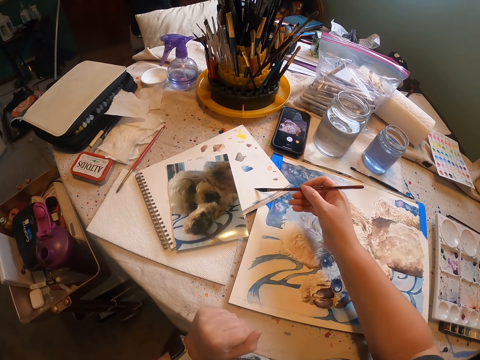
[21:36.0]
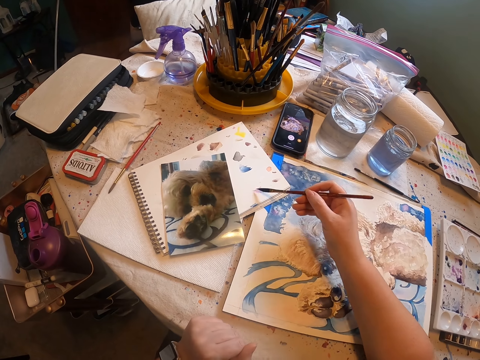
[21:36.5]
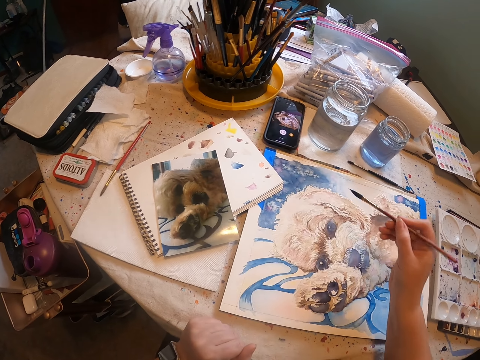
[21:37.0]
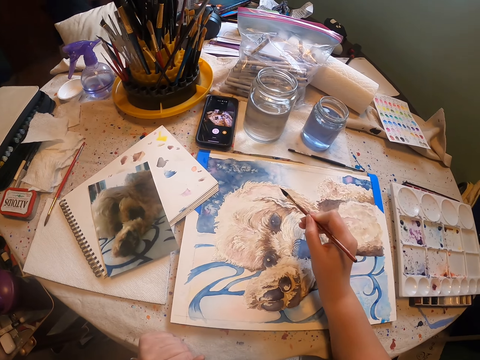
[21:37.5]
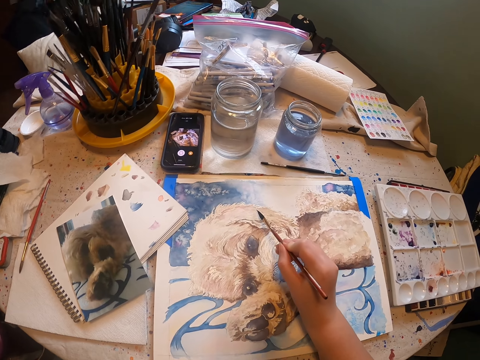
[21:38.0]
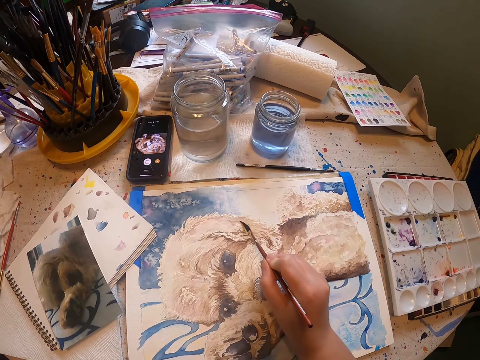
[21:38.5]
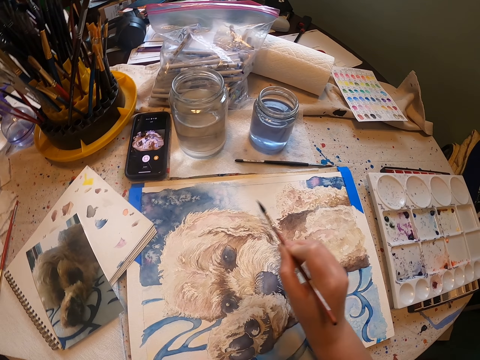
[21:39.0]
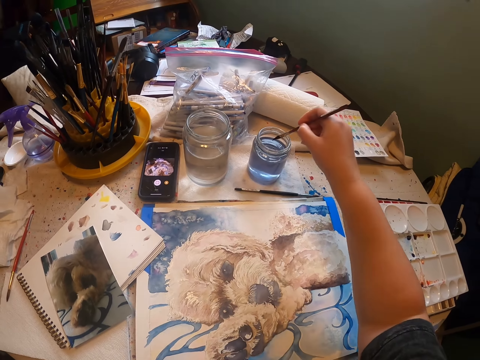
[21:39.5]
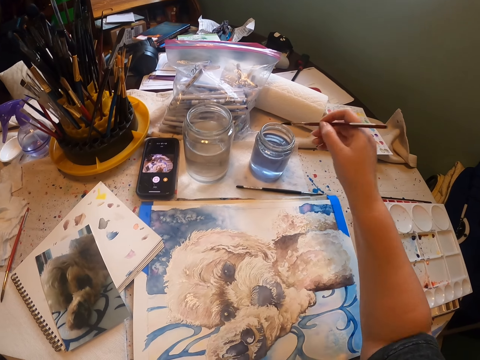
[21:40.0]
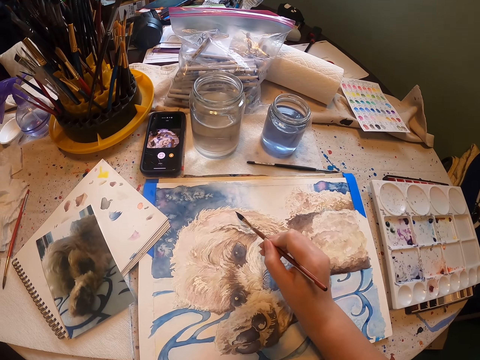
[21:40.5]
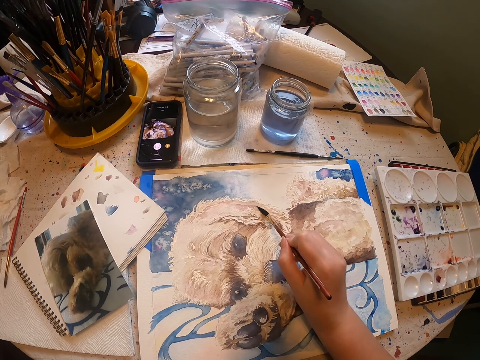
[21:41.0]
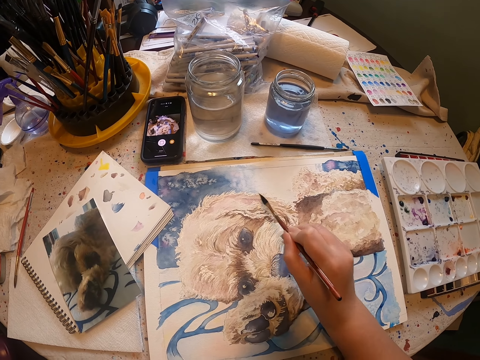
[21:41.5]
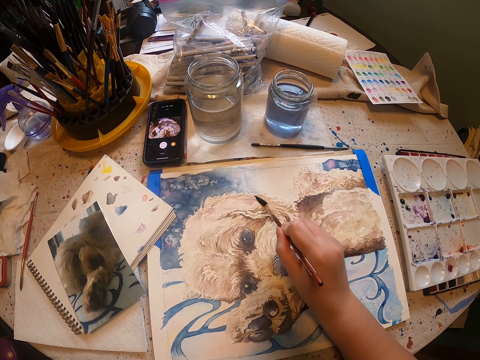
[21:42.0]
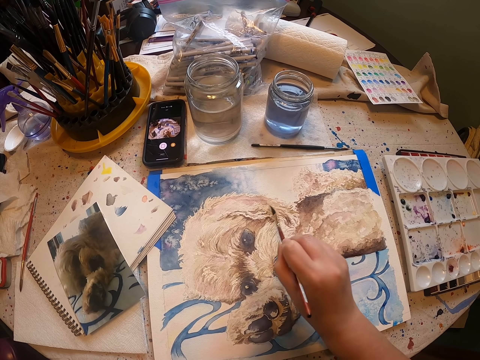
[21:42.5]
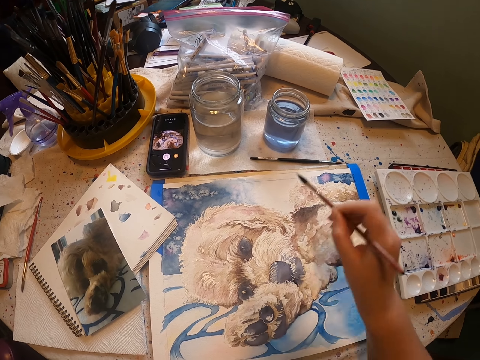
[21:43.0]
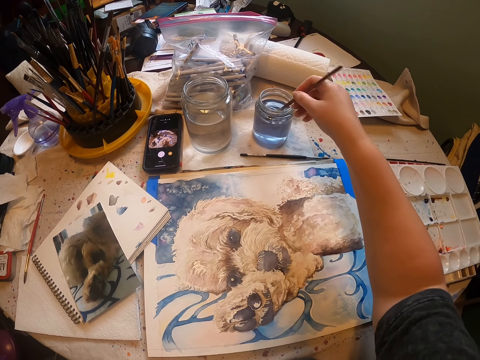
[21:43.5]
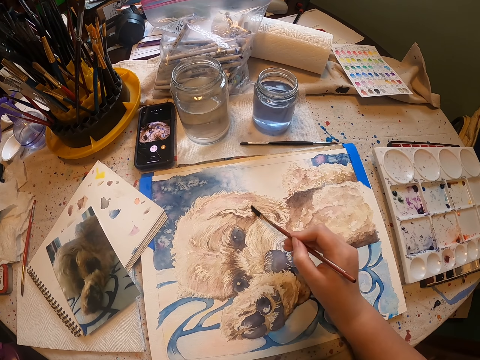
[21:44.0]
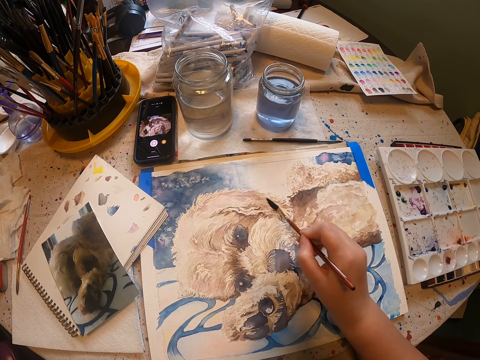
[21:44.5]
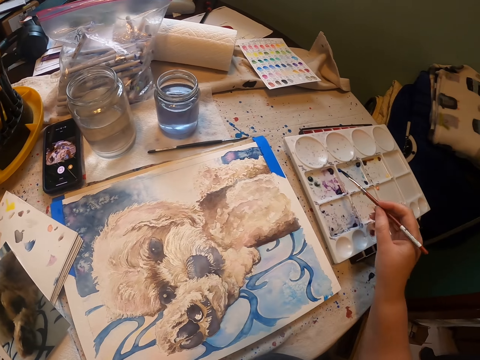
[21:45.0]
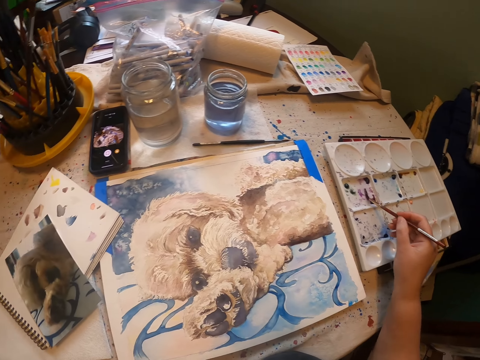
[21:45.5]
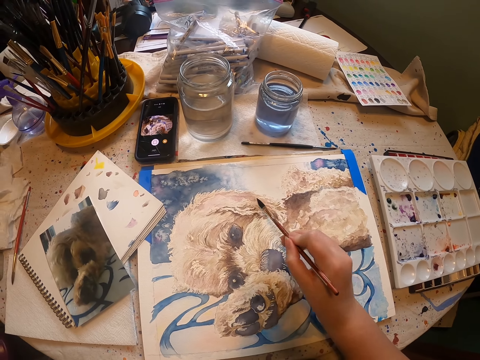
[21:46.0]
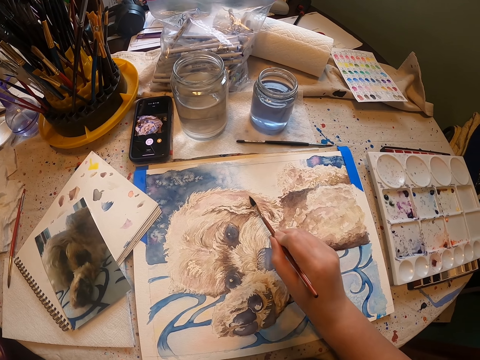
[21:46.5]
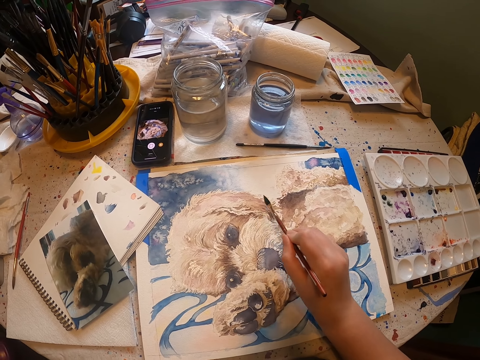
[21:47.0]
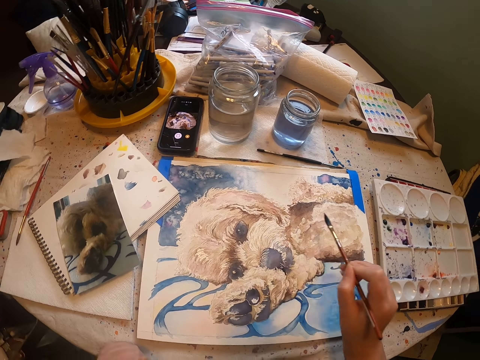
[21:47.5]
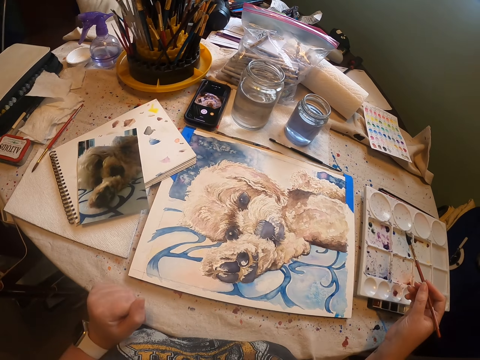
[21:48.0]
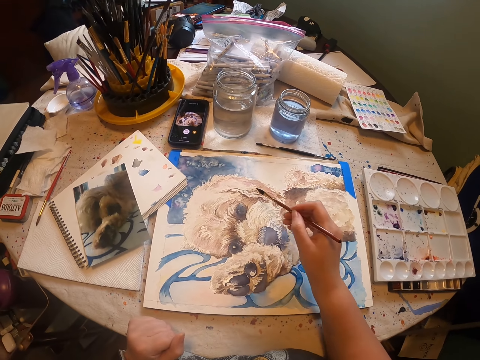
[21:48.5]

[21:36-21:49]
The camera wearer removes paint from the notebook. They rub an art pen on a book. They paint an artwork with the art pen. They dip the art pen in water. They paint the artwork with the art pen. They dip the art pen in water. They paint the artwork with the art pen. They rub the art pen on the book. They remove paint from the paint tray. They paint the artwork with the art pen.

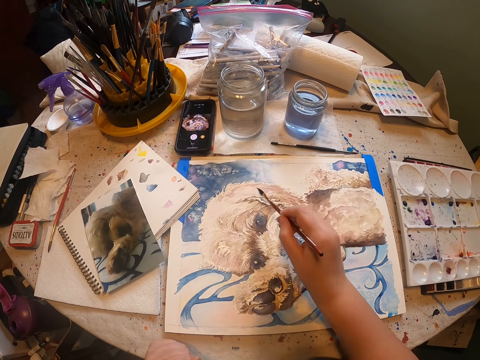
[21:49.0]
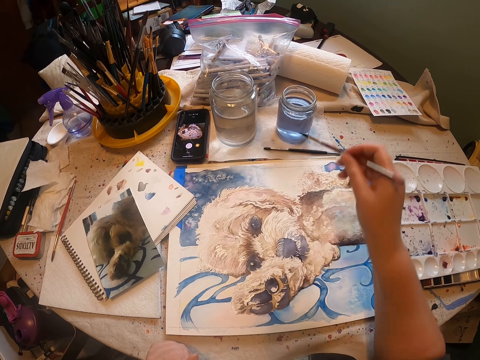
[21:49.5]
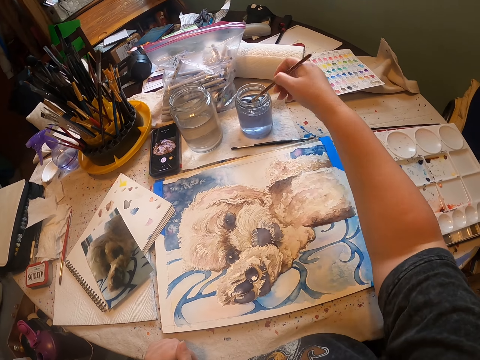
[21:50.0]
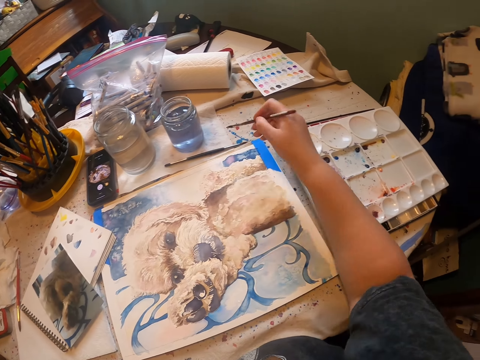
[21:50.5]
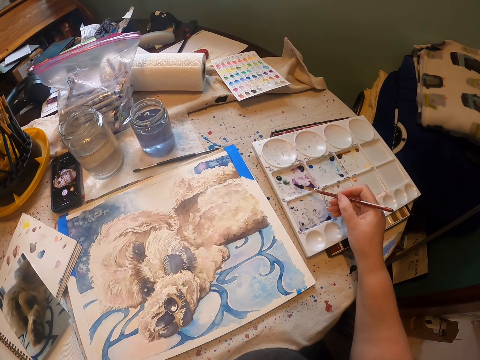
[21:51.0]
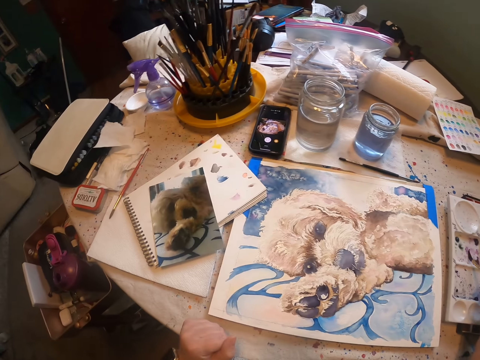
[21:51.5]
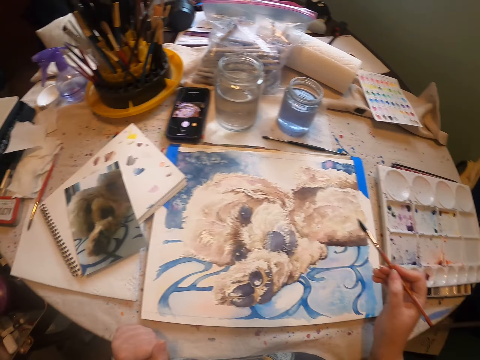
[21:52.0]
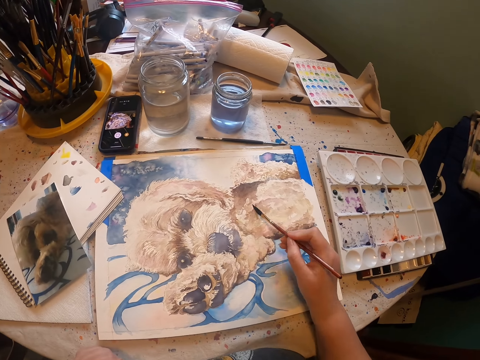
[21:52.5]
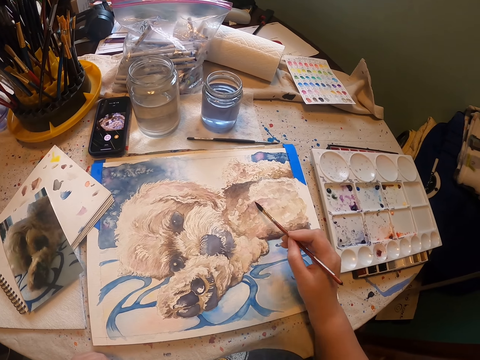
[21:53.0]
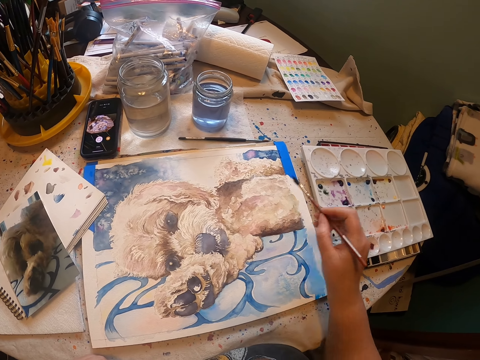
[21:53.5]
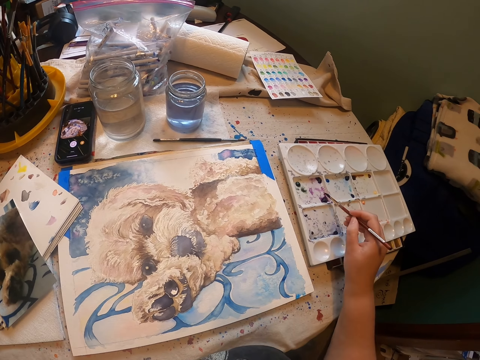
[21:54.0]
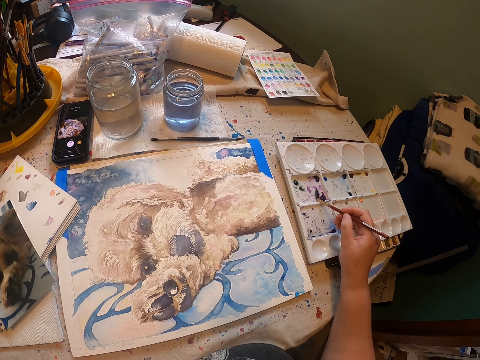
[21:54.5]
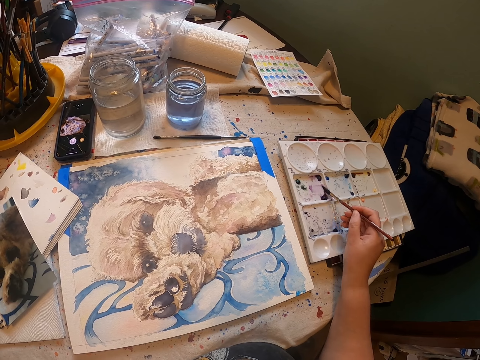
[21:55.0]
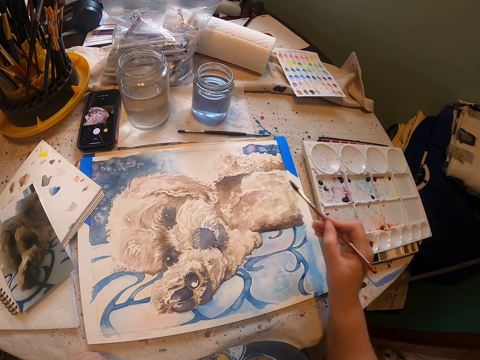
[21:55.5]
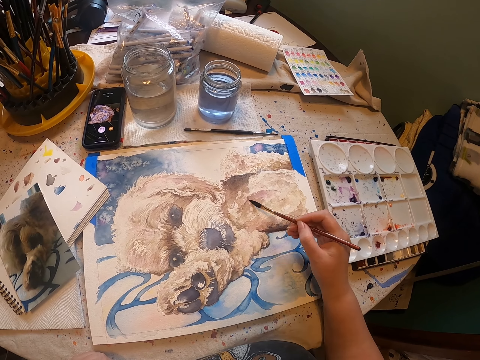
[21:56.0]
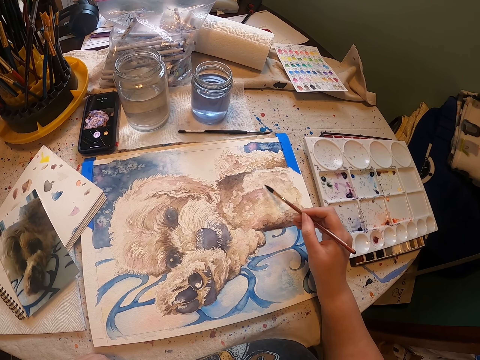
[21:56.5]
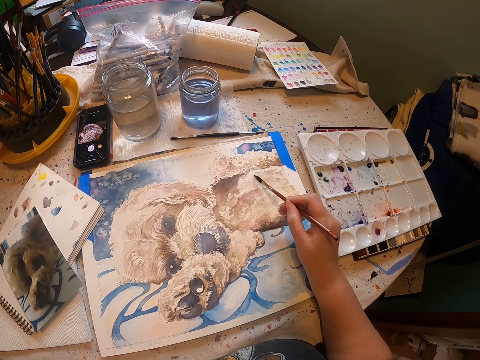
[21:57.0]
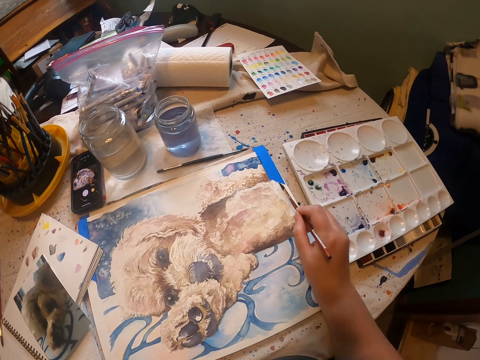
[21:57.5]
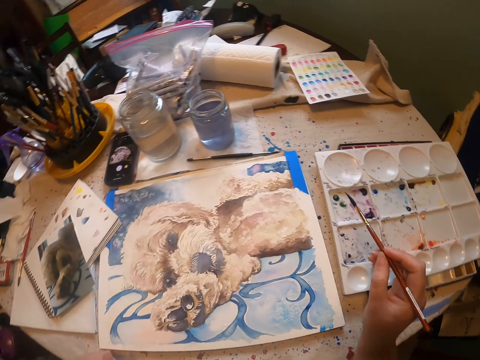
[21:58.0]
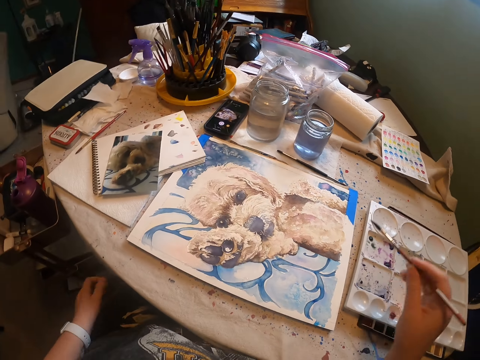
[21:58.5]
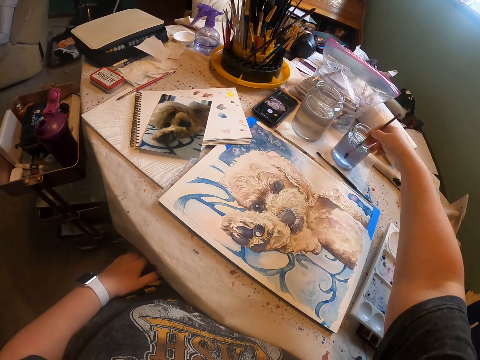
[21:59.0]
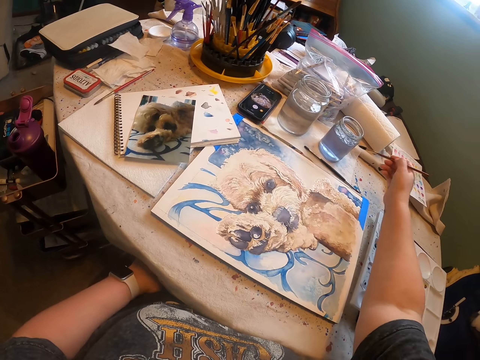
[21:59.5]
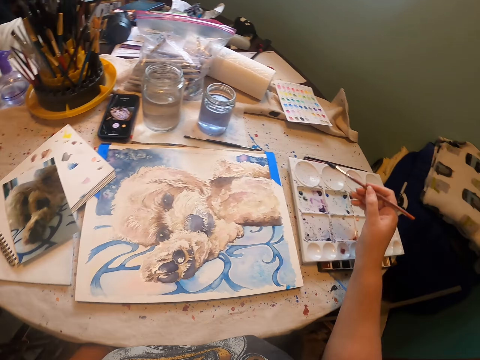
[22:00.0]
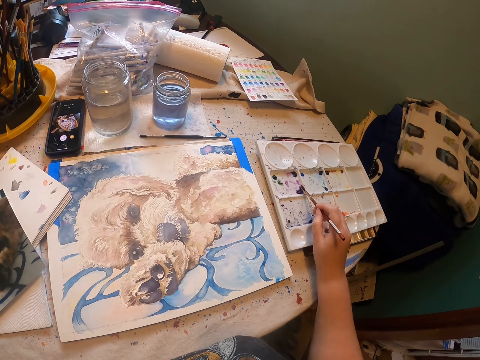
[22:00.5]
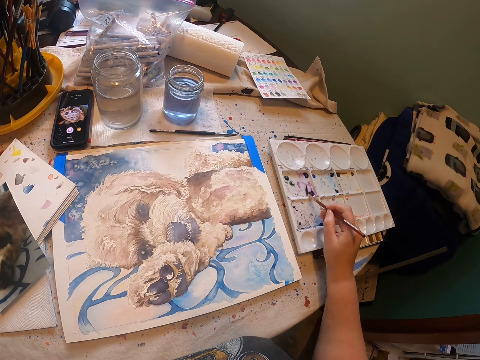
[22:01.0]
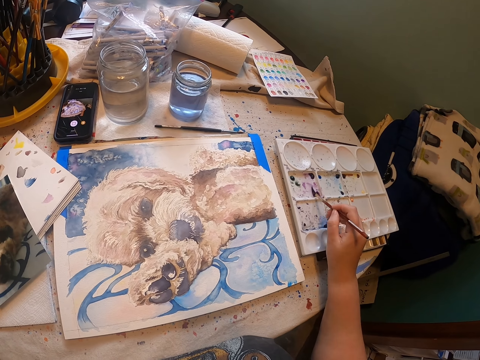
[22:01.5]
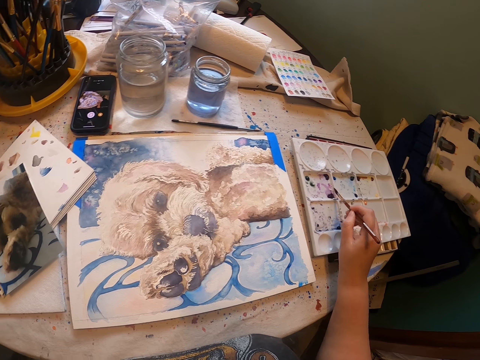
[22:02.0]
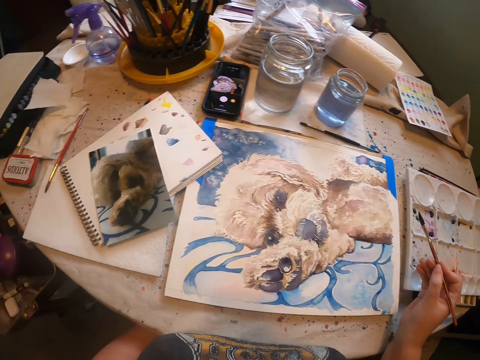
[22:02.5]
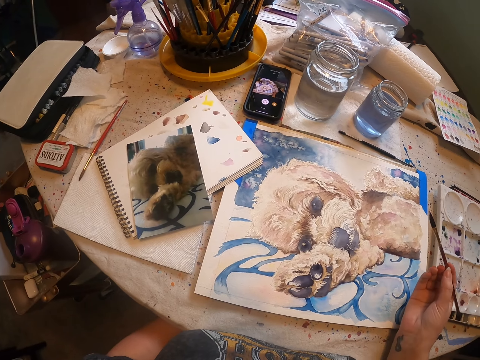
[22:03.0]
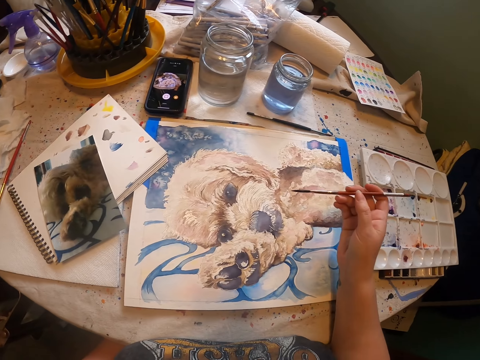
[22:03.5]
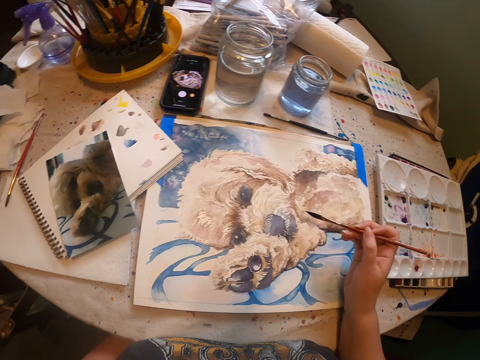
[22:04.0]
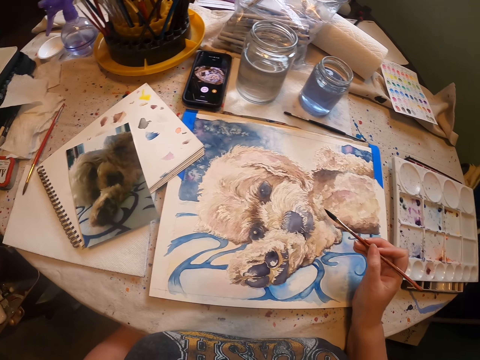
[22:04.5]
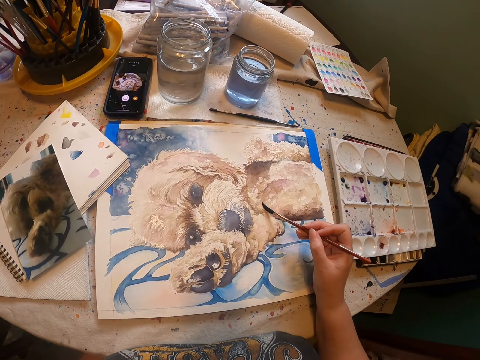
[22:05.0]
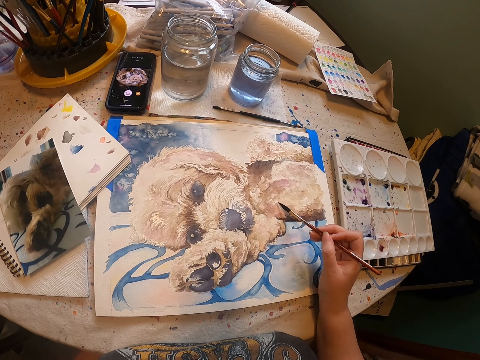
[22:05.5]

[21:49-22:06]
The camera wearer dips an art pen in water. They wipe the art pen on a paper on the table. They rub the art pen on a book. They remove paint from the paint tray. They paint an artwork with the art pen. They rub the art pen on the book. They remove paint from the paint tray. They paint the artwork with the art pen. They dip the art pen in water. They wipe the art pen on the paper on the table. They rub the art pen on the book. They remove paint from the paint tray. They paint the artwork with the art pen.
